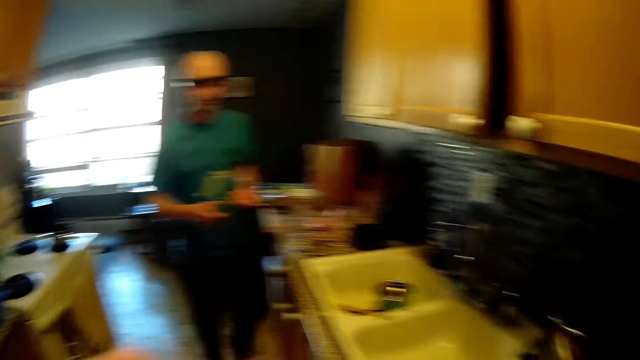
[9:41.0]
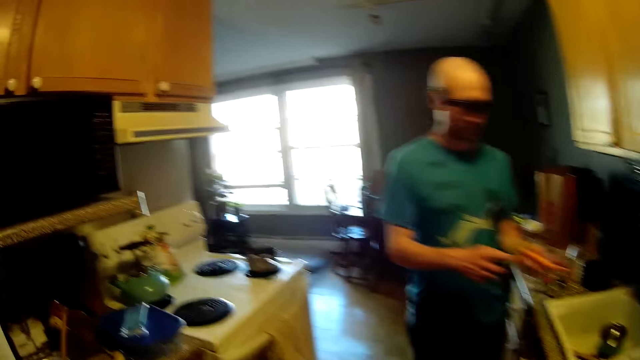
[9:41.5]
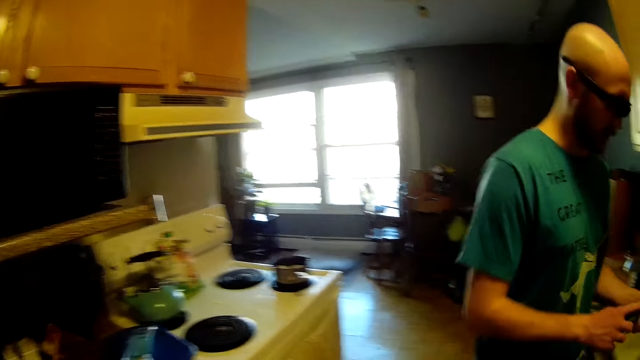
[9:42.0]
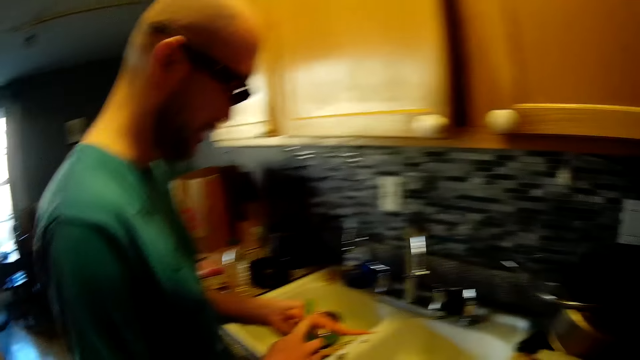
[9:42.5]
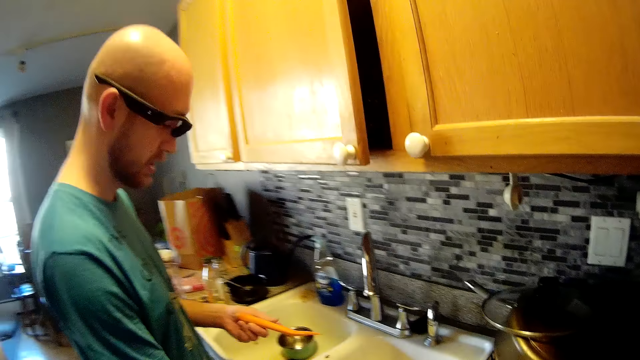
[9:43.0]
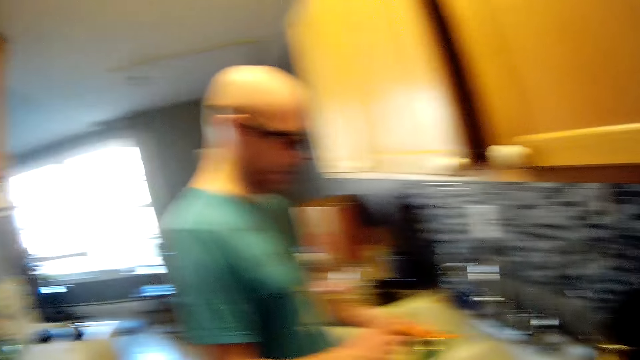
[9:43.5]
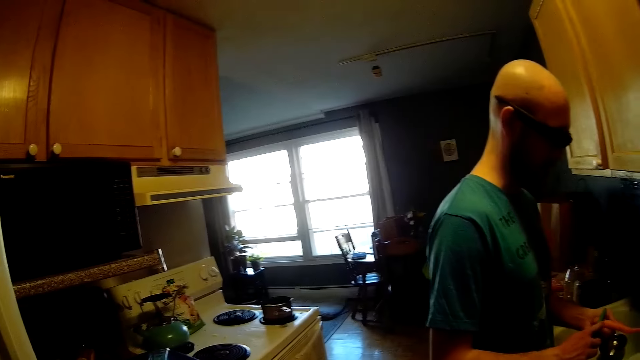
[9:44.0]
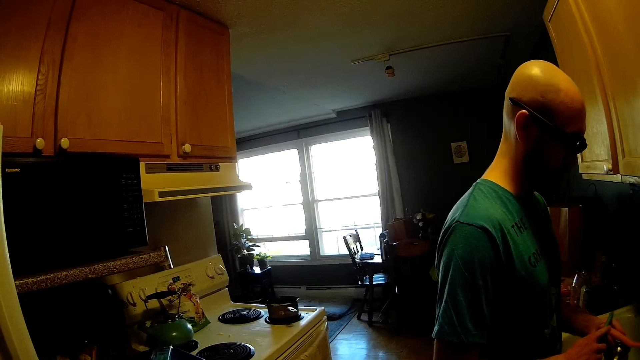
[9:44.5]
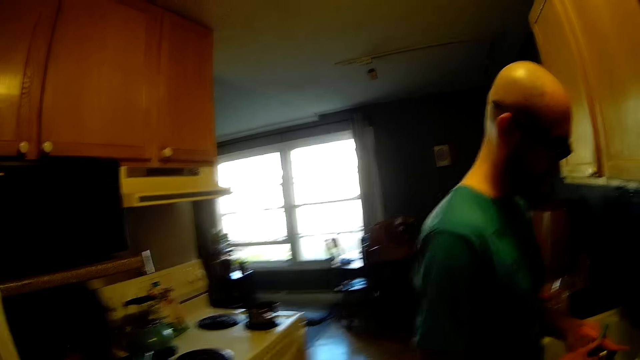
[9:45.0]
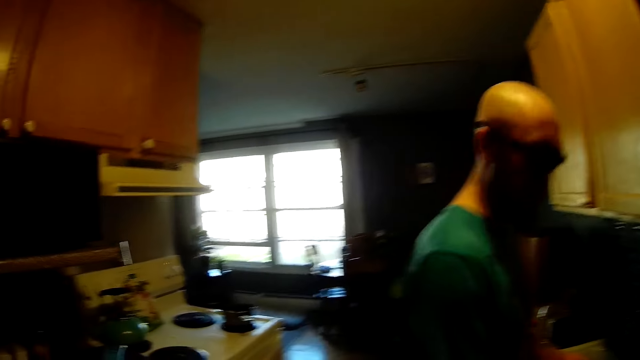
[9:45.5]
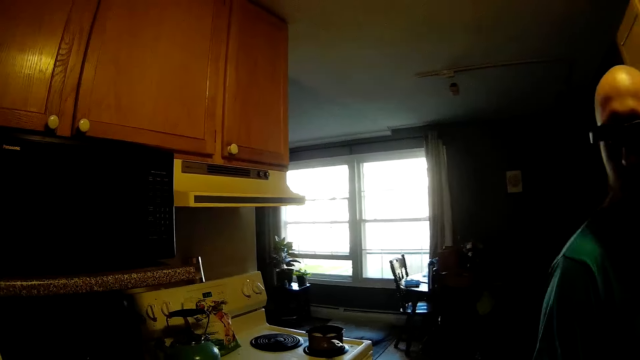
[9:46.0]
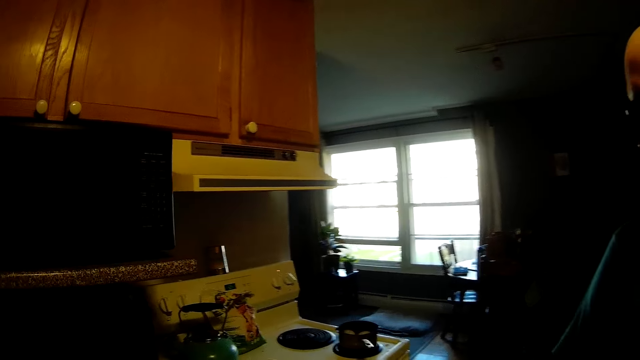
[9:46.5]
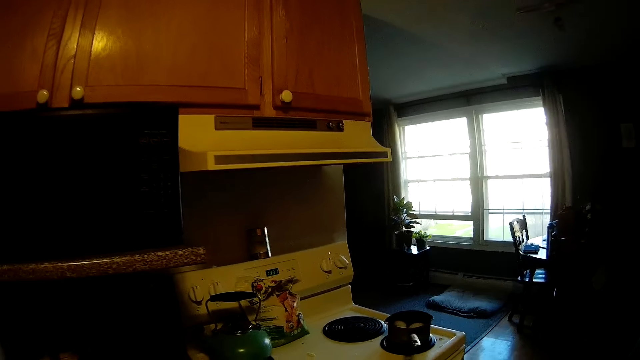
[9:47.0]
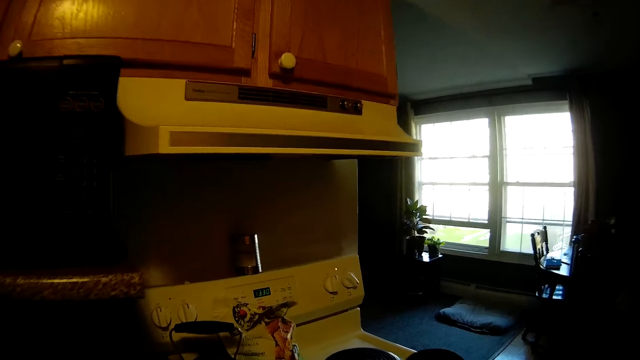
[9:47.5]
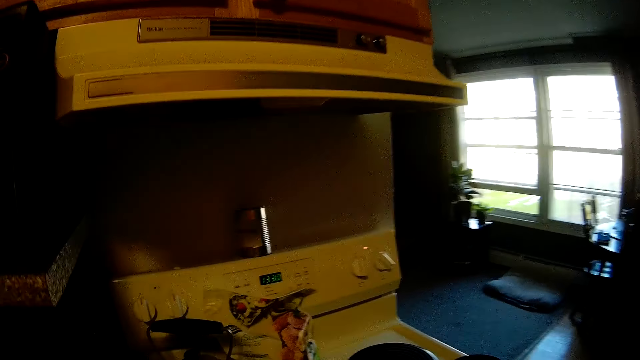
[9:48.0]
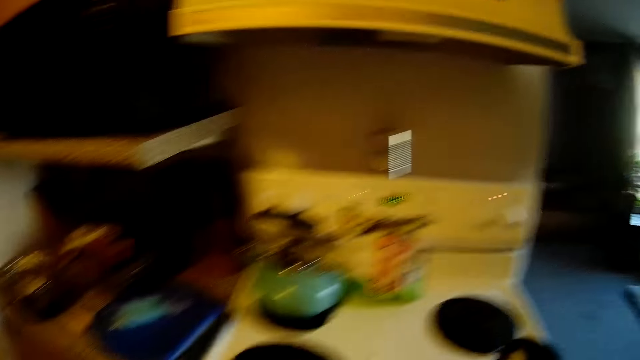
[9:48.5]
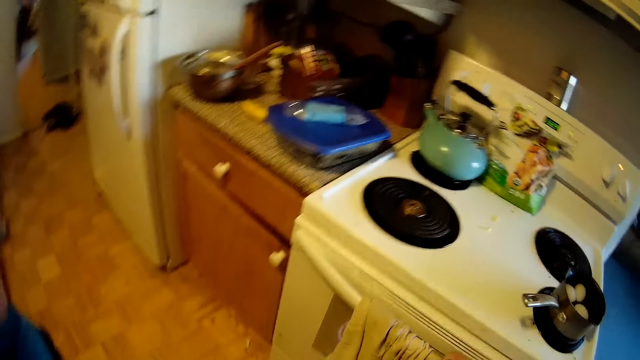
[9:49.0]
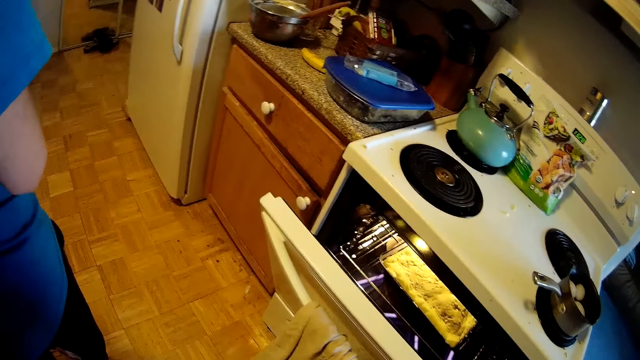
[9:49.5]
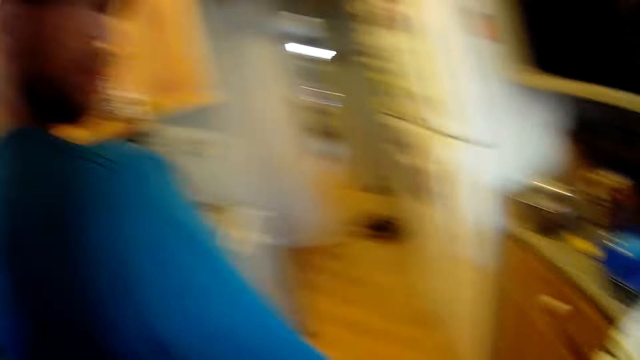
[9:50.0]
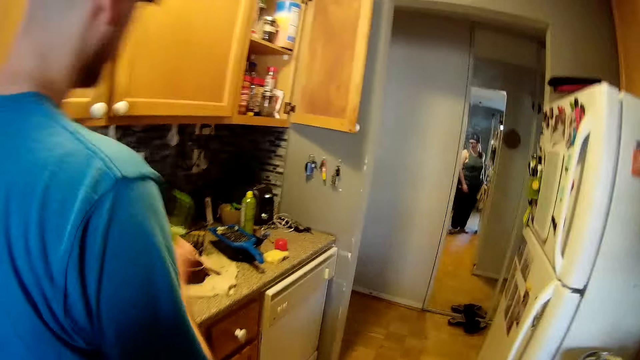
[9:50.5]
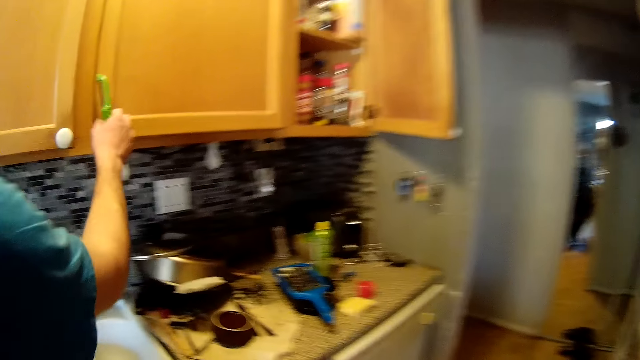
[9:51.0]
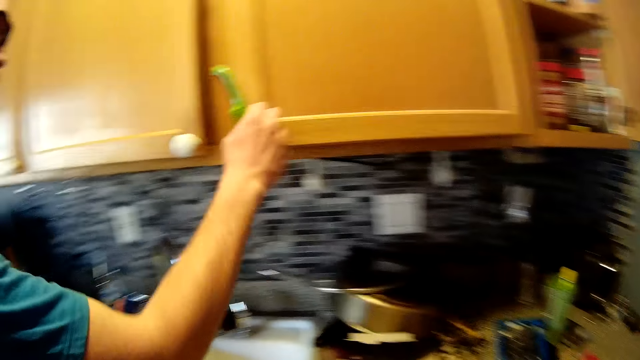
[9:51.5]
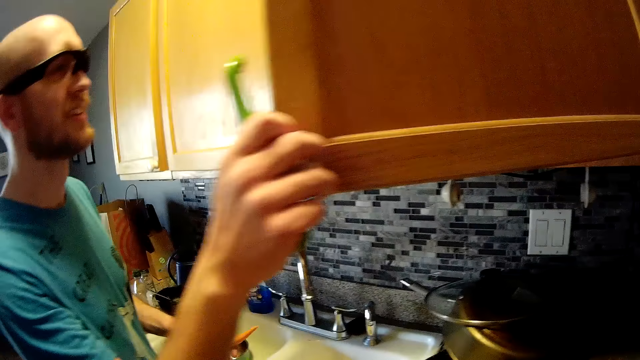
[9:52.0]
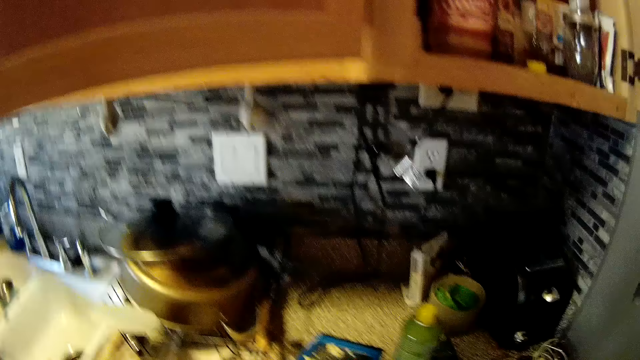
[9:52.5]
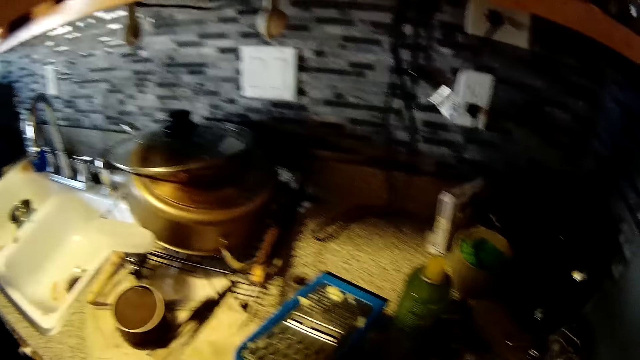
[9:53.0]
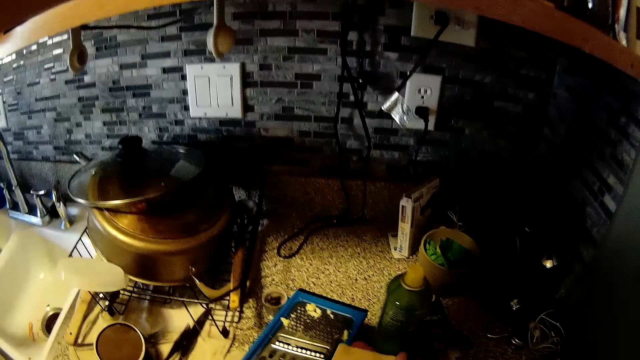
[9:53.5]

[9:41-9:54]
The man peels the carrot in his left hand with the vegetable peeler in his right hand. The camera wearer looks around the house. She walks around the house. She opens a cooker oven with her right hand. She closes the oven with her right hand. She looks around the house. The man opens the cabinet with his right hand. The camera wearer looks around the house.

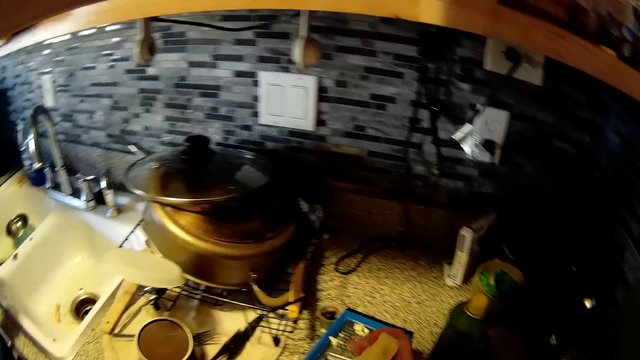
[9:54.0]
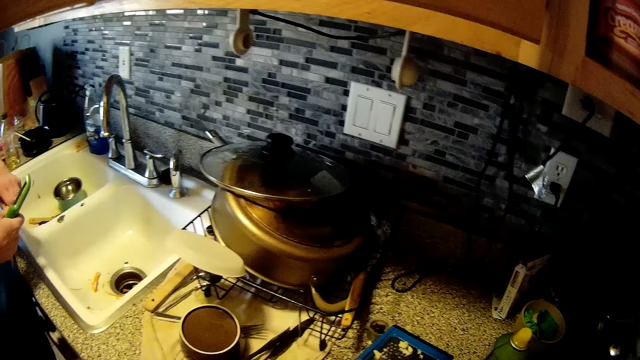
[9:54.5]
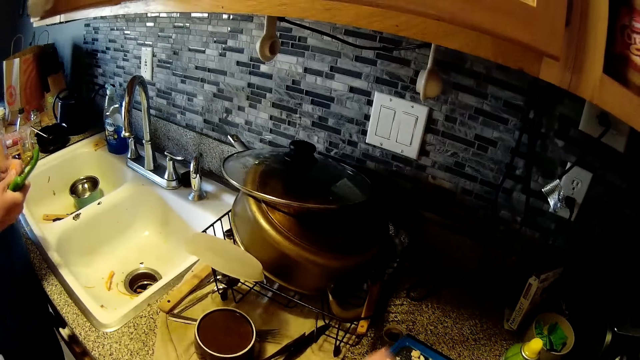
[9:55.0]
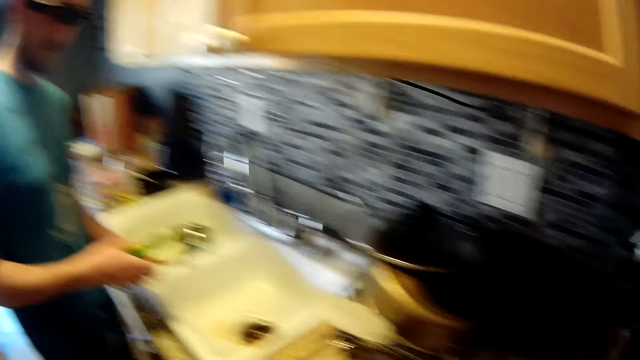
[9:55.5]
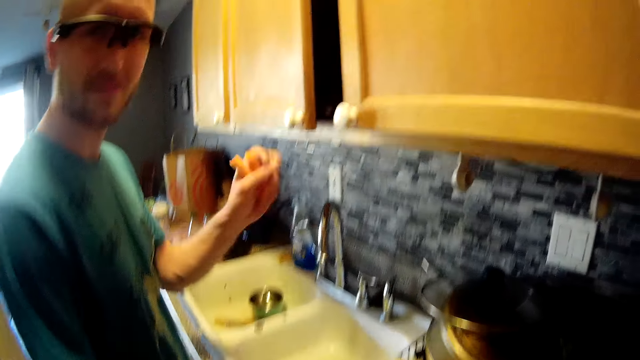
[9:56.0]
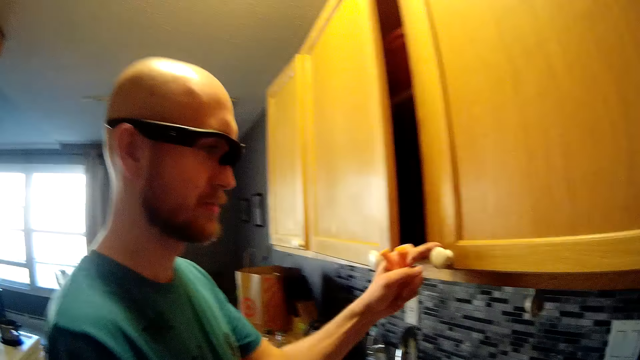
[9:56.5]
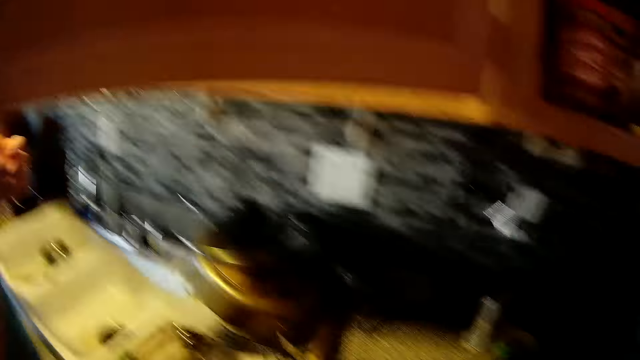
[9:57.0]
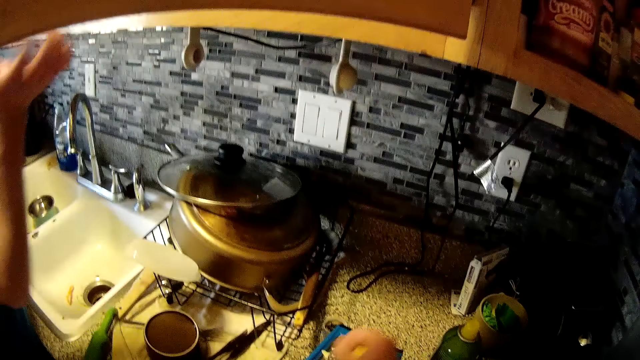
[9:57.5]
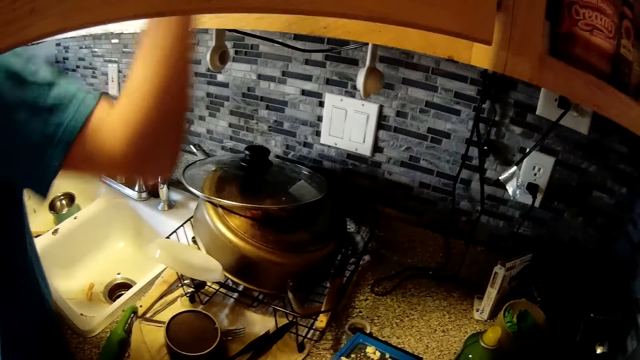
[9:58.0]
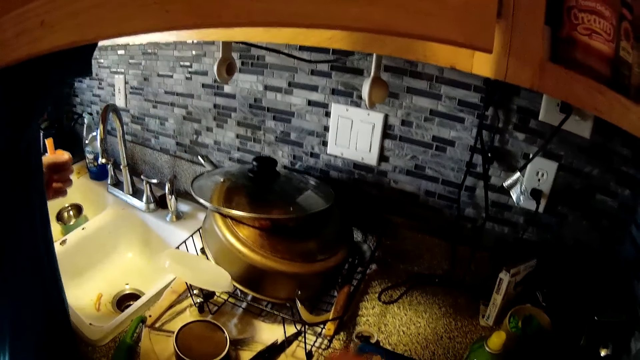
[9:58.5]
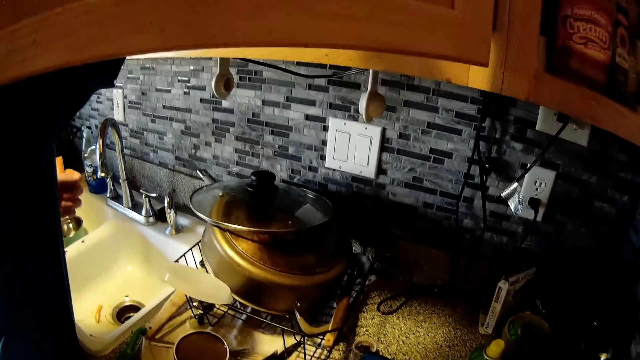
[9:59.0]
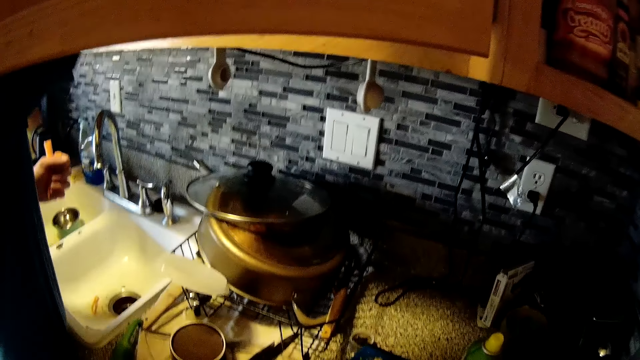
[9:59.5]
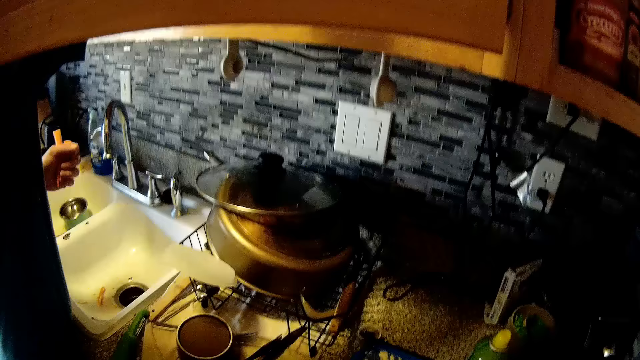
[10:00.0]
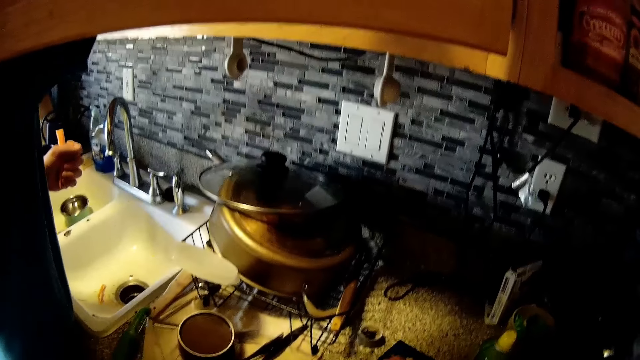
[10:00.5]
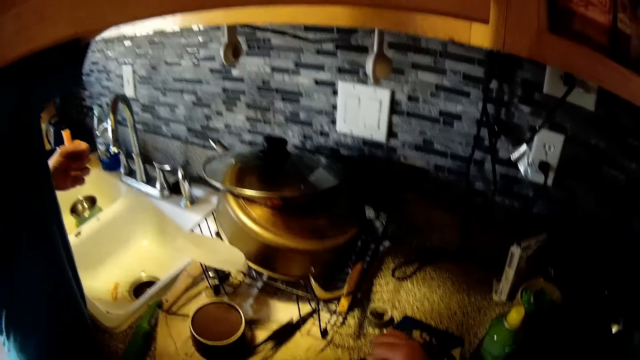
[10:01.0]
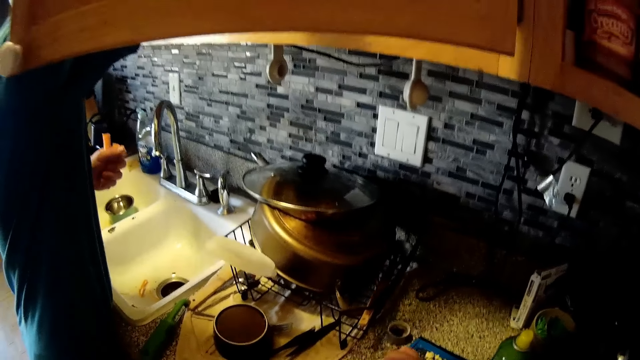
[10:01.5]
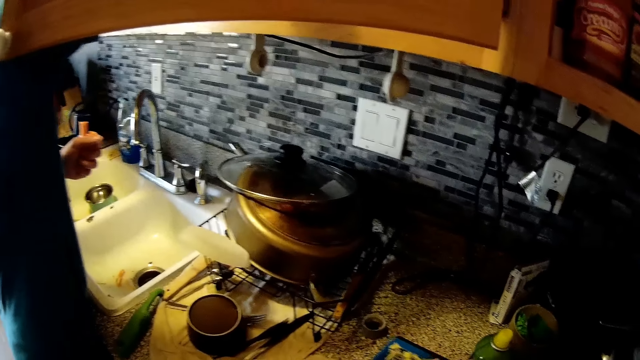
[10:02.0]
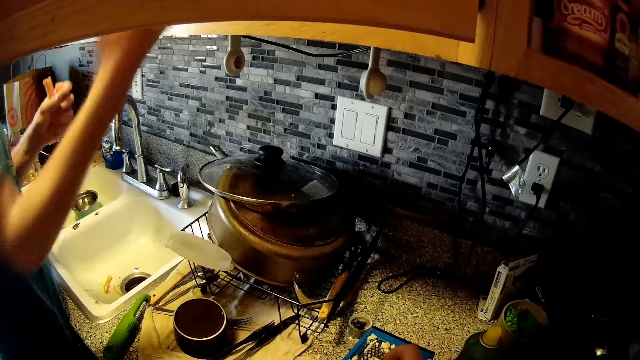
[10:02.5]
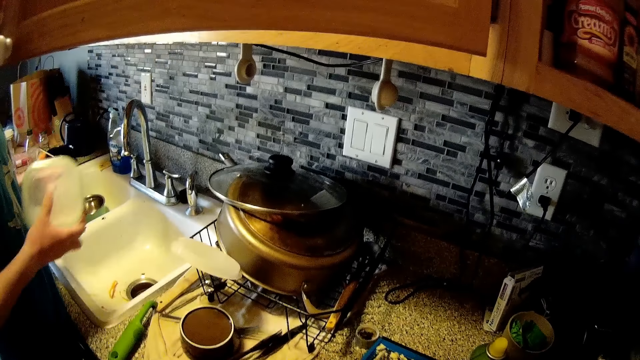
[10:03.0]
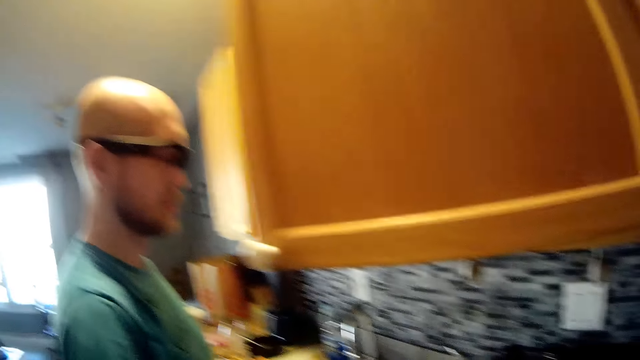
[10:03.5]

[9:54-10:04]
The camera wearer grates a ginger on a grater that is on a slab with her right hand. She looks around the house. She stares at the man. The man opens the cabinet with his hands. The camera wearer looks around the house. She grates something. The man drops a cover or container from the cabinet on the sink. The man picks up a bowl from the cabinet with his right hand.
